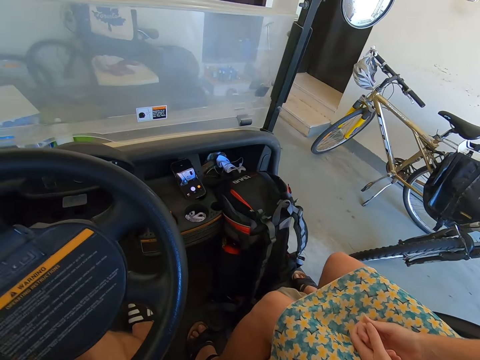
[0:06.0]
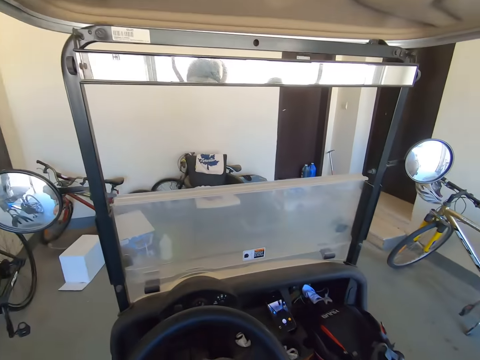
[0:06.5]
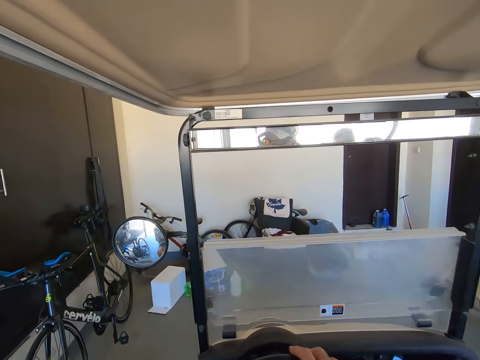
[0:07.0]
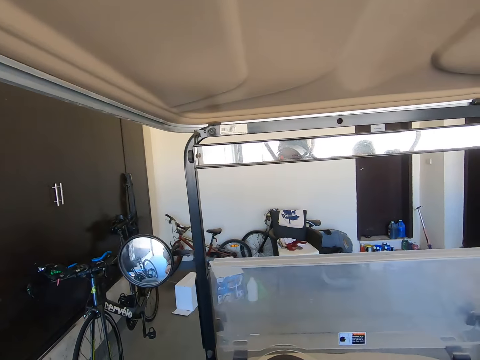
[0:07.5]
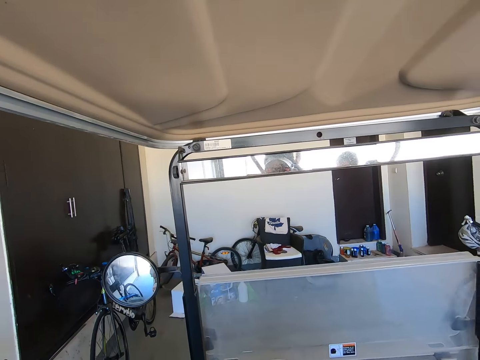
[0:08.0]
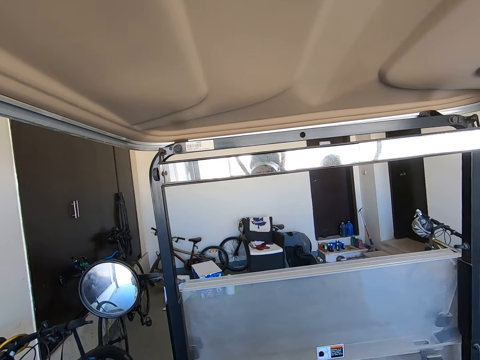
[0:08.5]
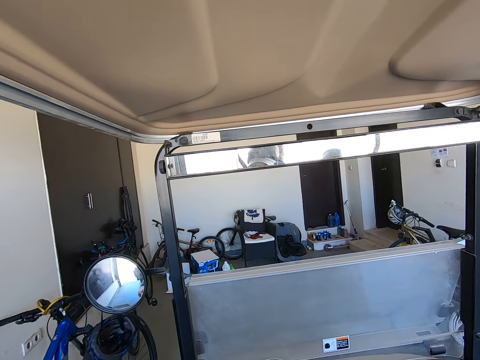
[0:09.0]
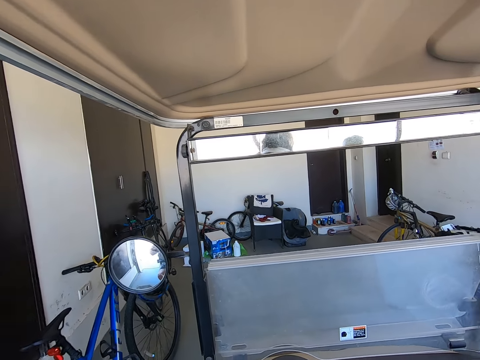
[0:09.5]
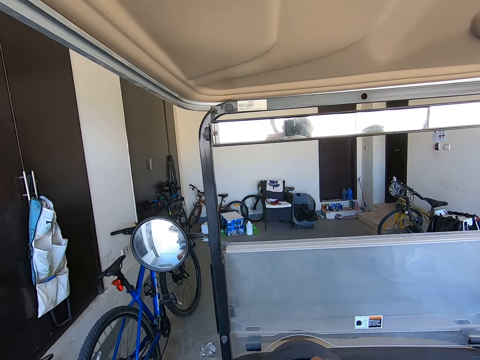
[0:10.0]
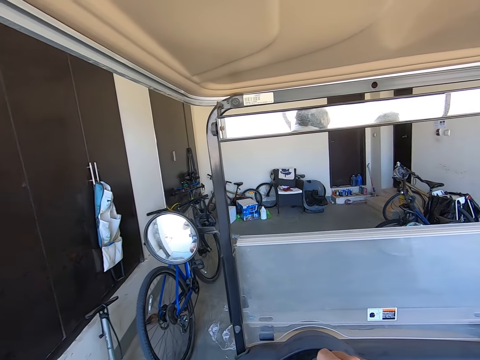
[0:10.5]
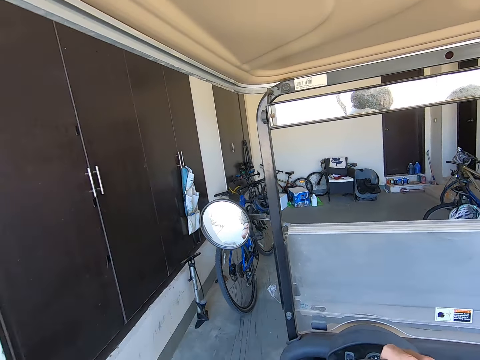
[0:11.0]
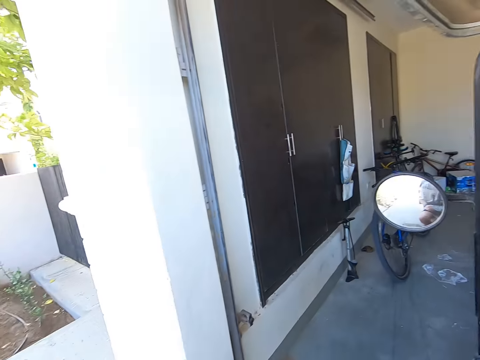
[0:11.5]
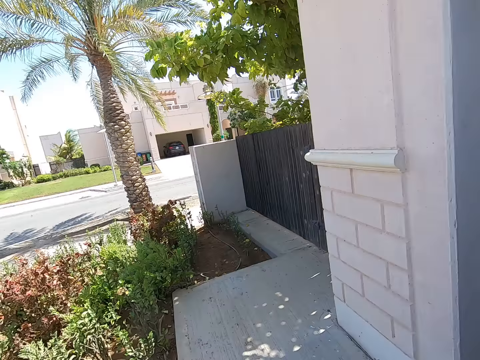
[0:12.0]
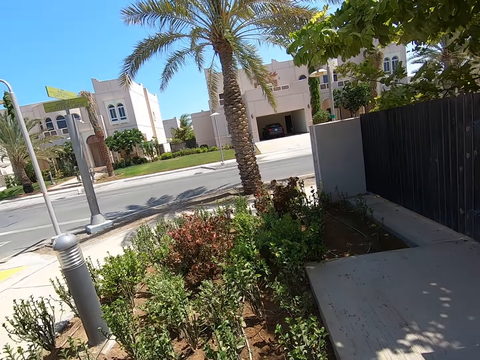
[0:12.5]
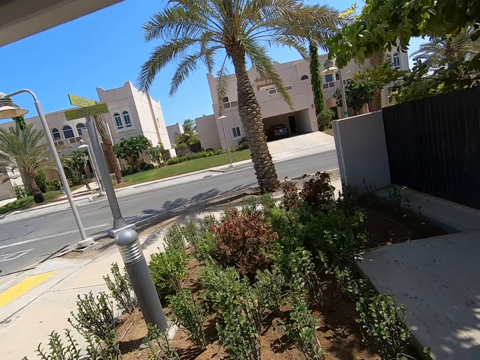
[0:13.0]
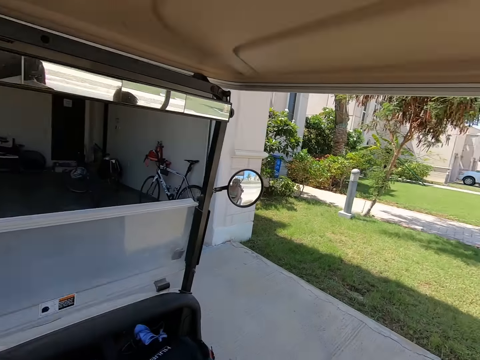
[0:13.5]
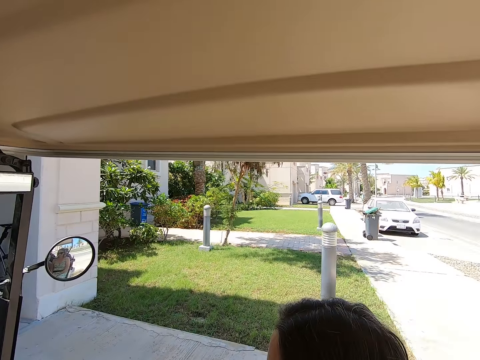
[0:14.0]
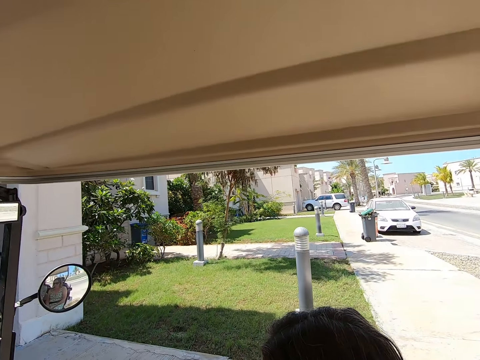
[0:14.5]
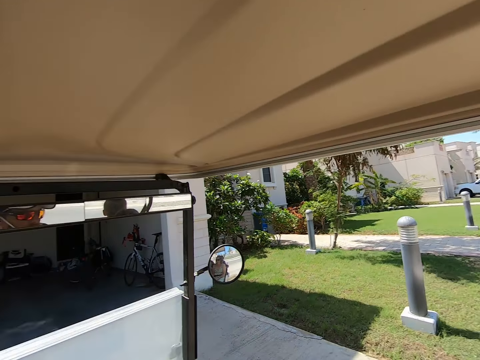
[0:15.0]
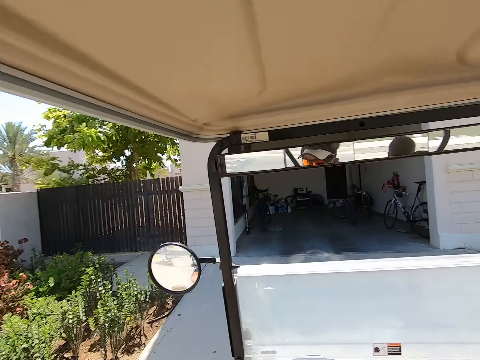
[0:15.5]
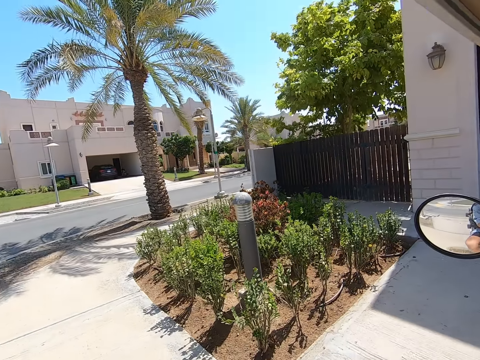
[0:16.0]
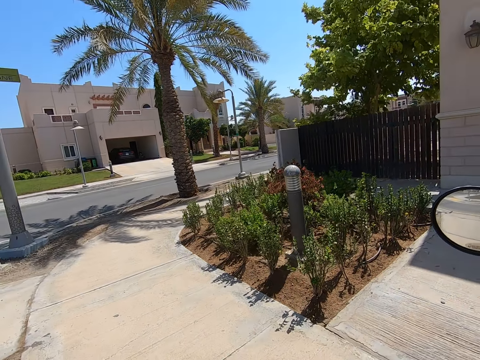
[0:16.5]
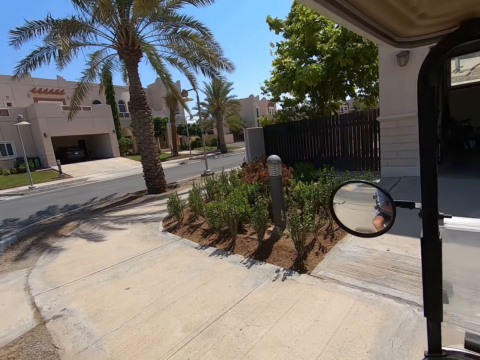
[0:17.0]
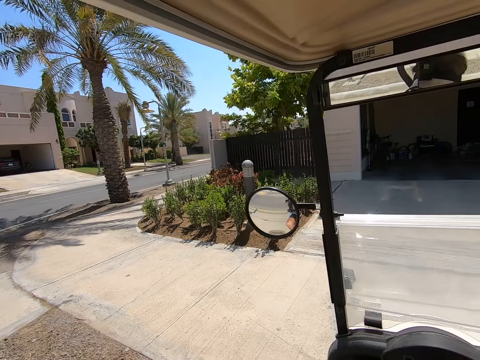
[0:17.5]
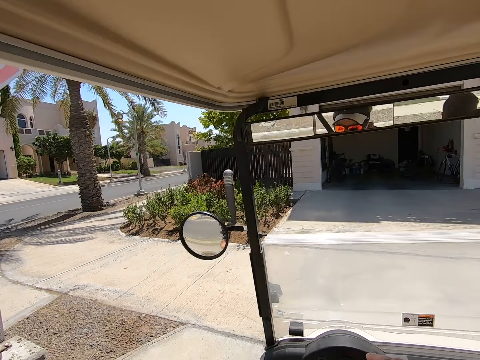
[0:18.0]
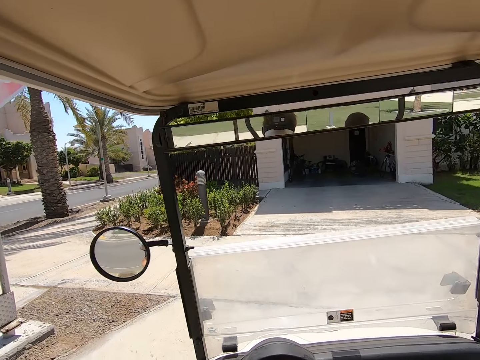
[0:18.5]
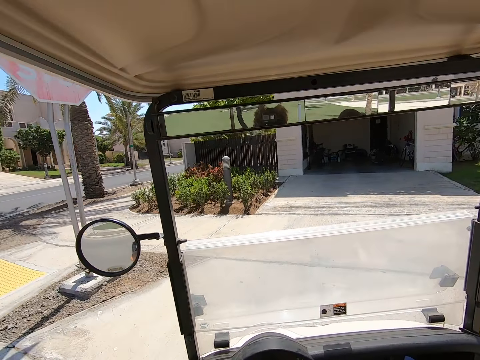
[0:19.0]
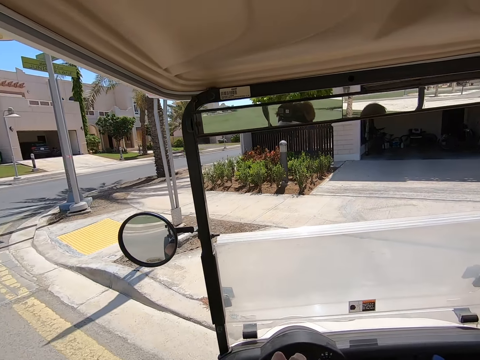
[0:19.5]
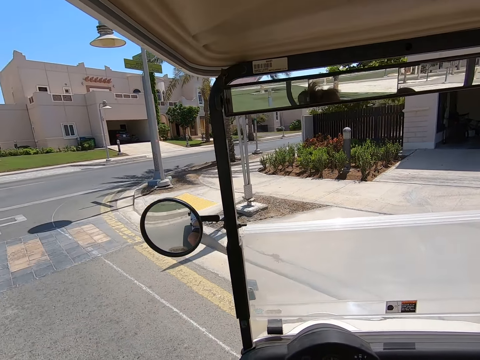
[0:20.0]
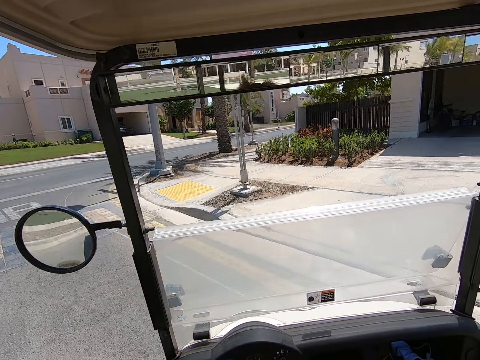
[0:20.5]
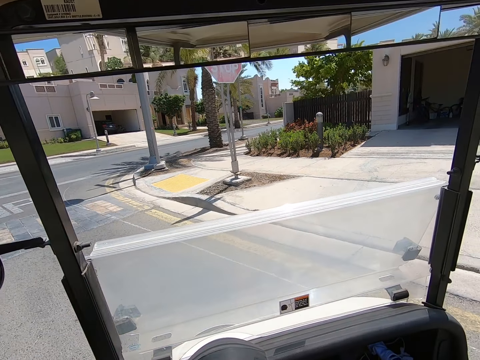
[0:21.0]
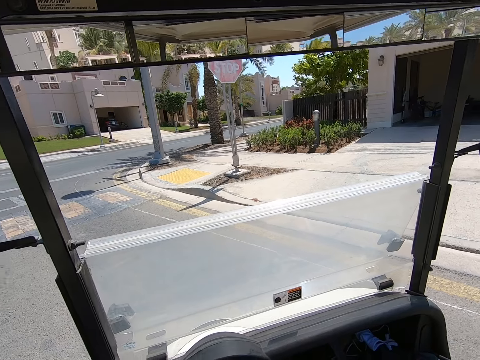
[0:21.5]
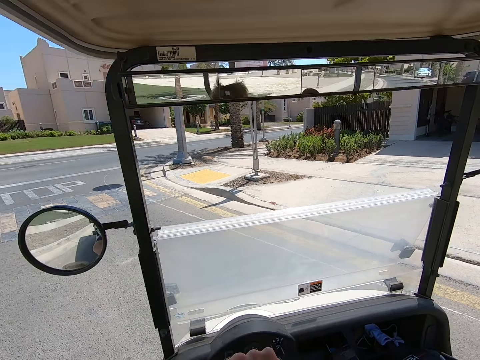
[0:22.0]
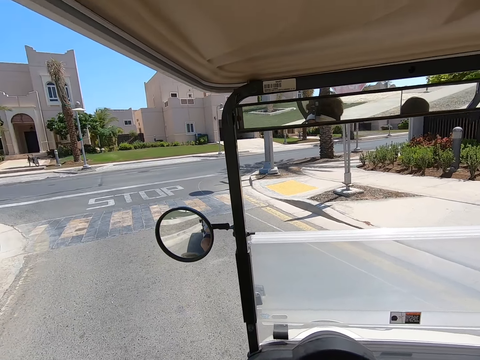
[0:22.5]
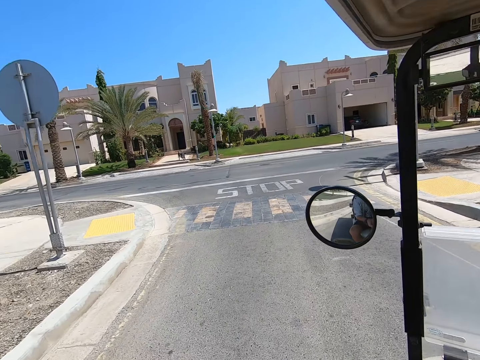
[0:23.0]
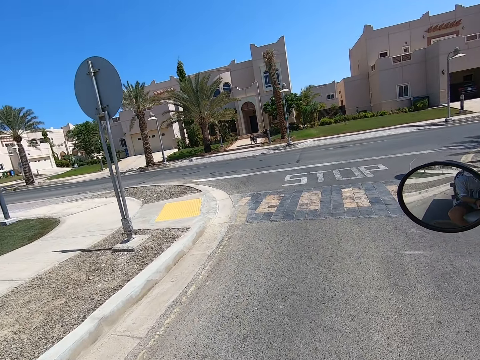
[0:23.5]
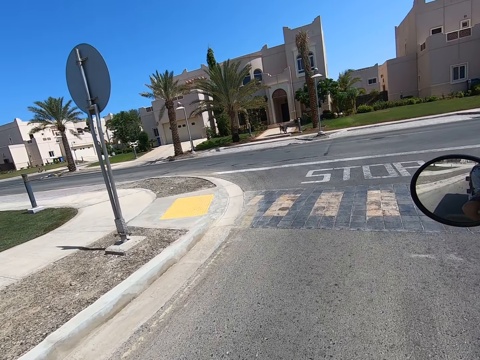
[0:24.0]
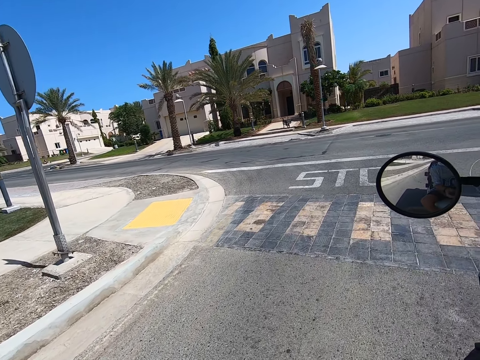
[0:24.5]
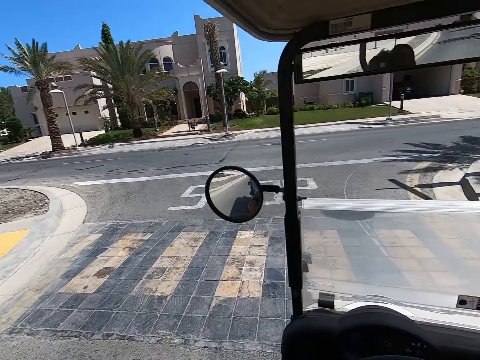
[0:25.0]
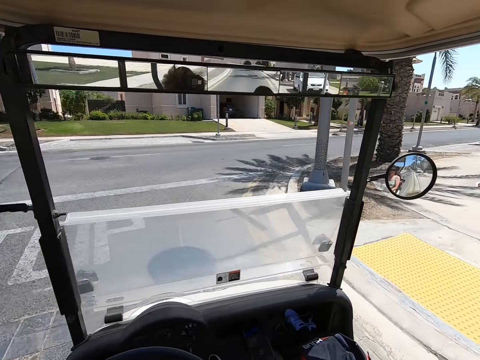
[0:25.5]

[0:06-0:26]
The camera wearer reverses the golf cart from the house garage. They look around. They drive the golf cart forward on the road.

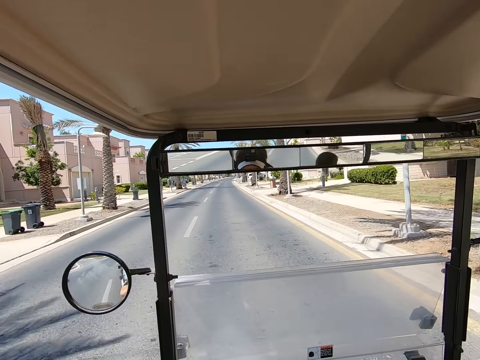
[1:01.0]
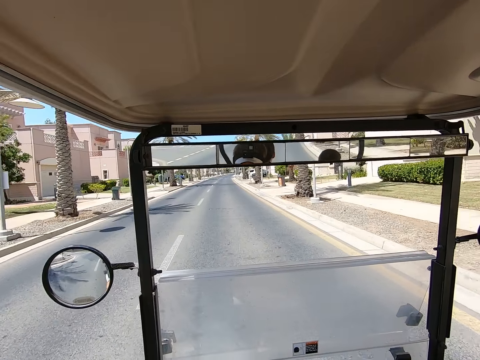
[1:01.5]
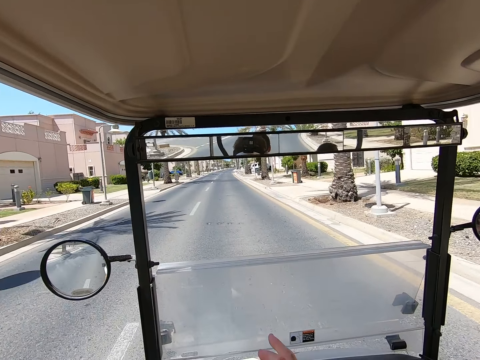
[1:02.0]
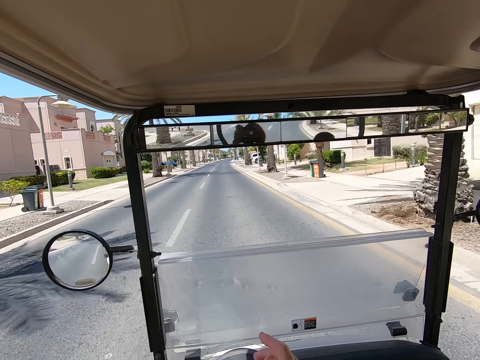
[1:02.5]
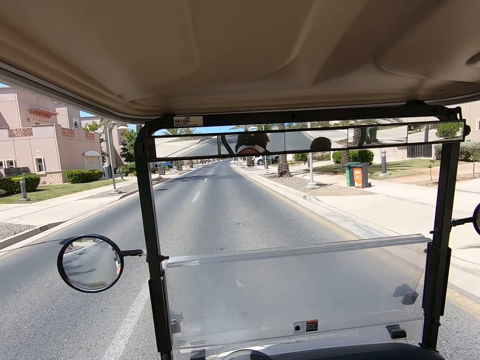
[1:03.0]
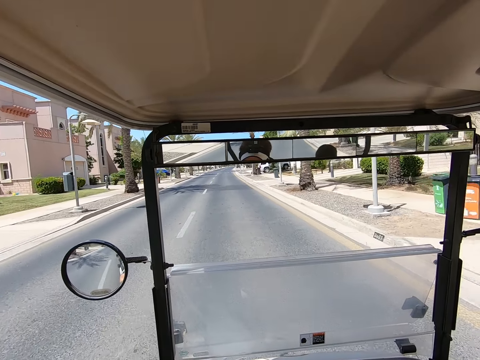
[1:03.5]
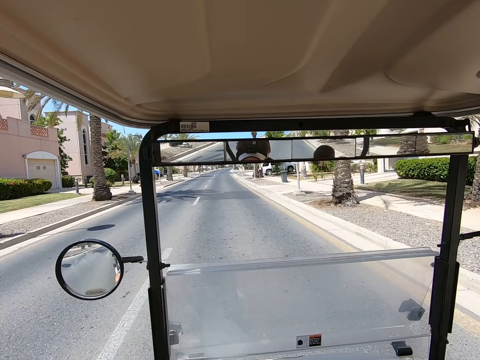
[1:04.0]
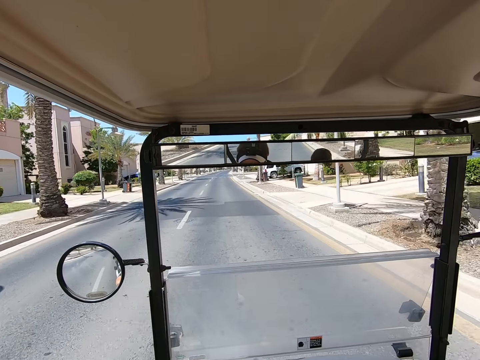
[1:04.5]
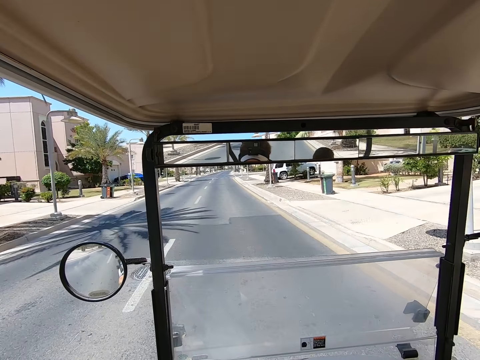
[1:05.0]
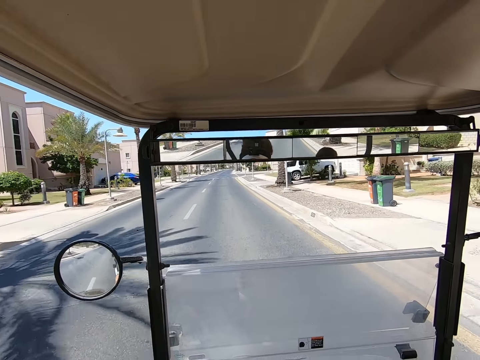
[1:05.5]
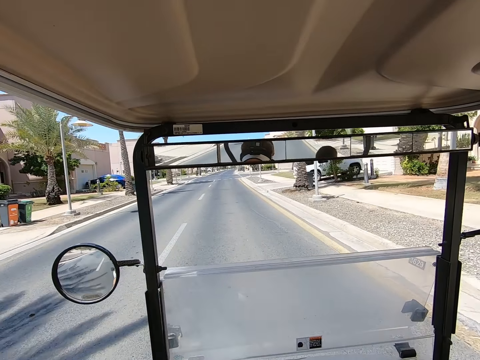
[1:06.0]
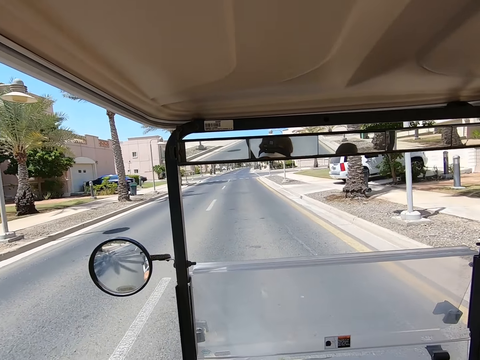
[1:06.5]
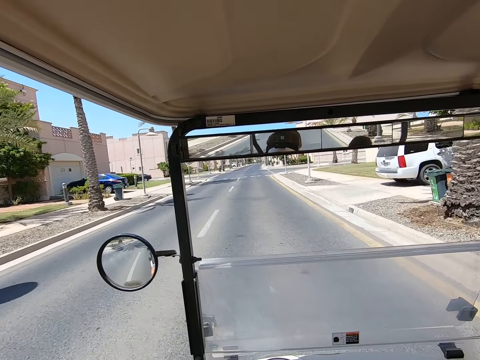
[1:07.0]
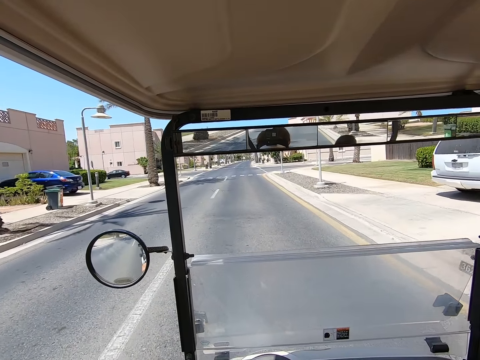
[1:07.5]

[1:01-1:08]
The camera wearer points at the road with a finger.
